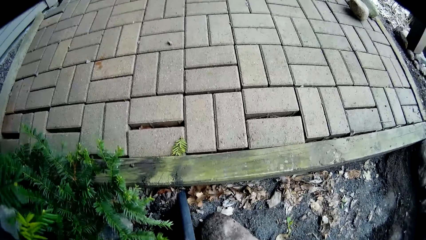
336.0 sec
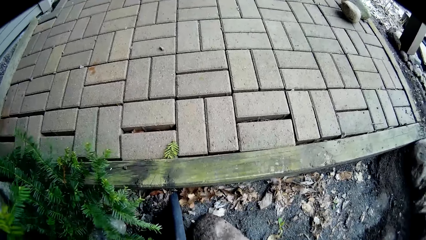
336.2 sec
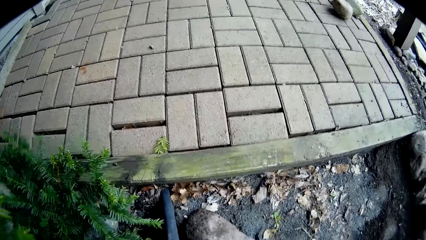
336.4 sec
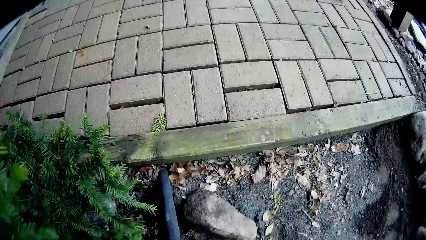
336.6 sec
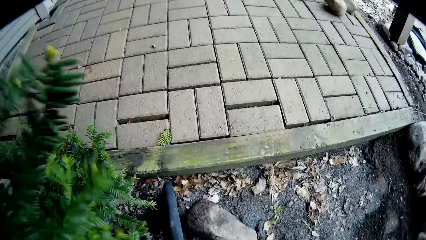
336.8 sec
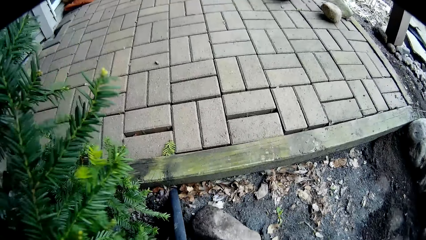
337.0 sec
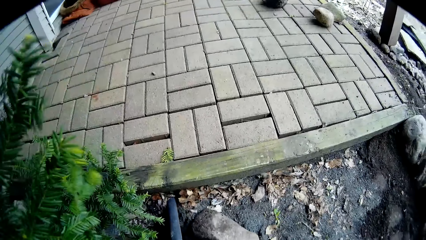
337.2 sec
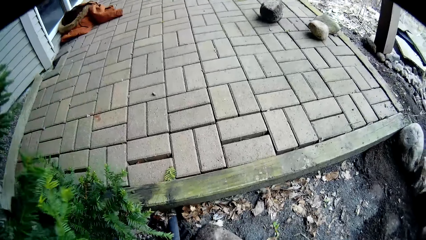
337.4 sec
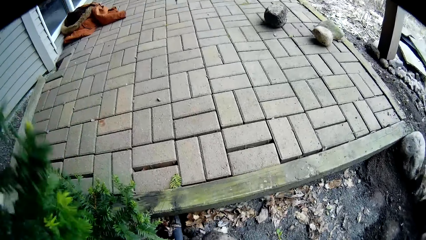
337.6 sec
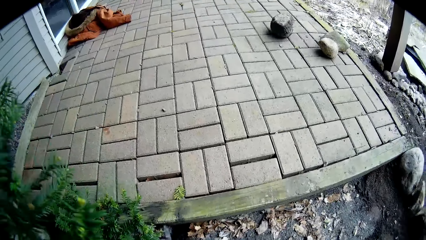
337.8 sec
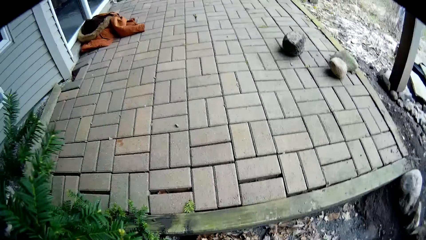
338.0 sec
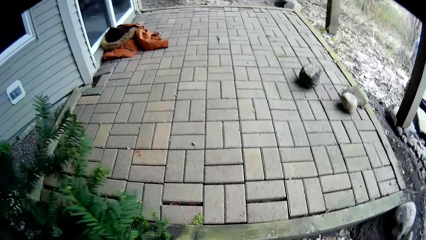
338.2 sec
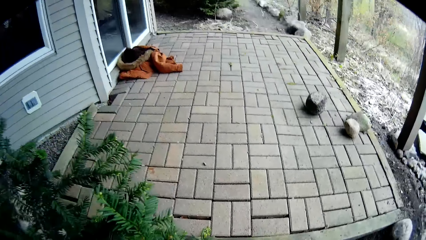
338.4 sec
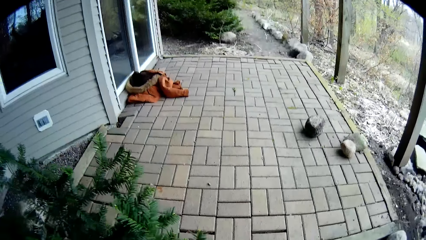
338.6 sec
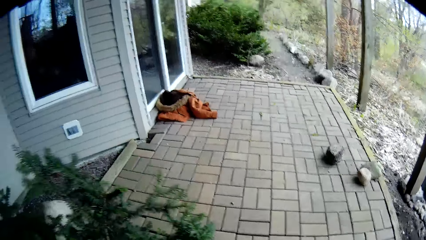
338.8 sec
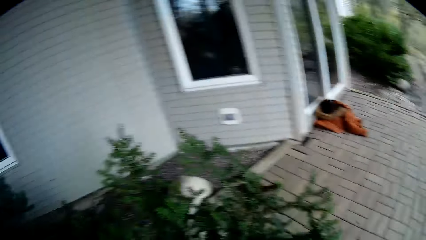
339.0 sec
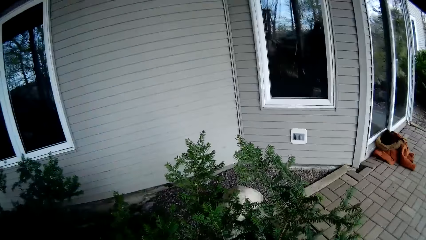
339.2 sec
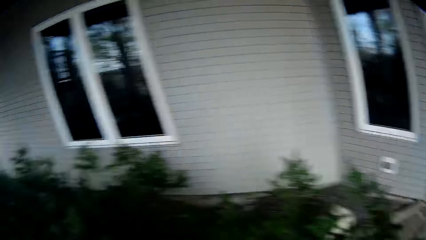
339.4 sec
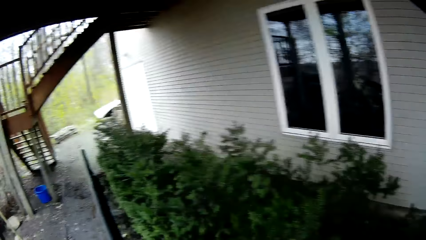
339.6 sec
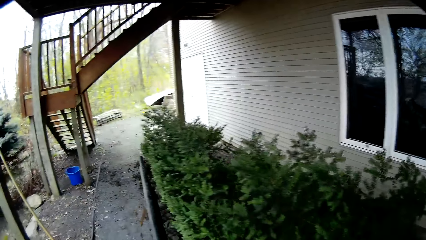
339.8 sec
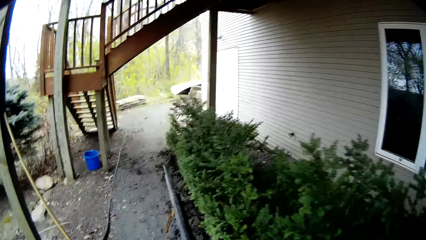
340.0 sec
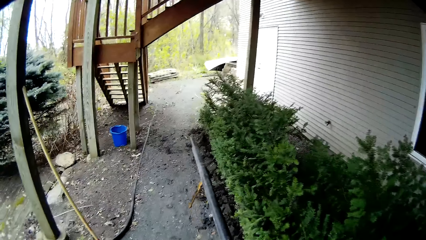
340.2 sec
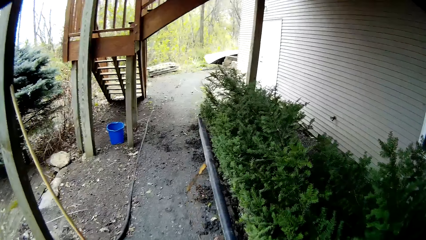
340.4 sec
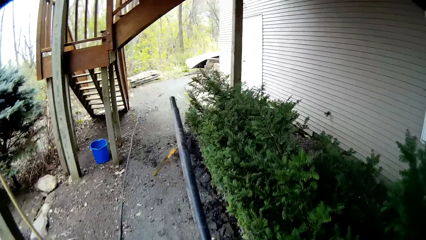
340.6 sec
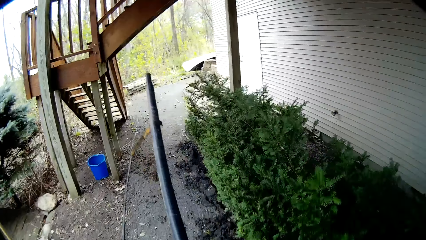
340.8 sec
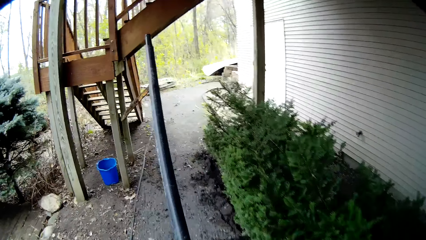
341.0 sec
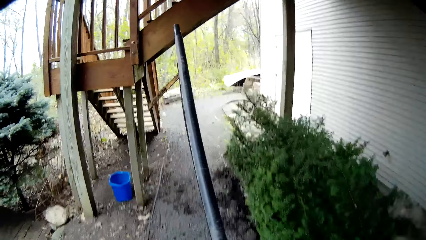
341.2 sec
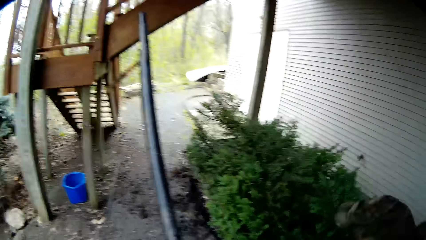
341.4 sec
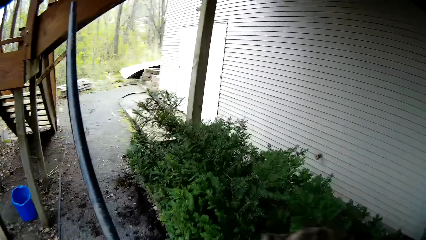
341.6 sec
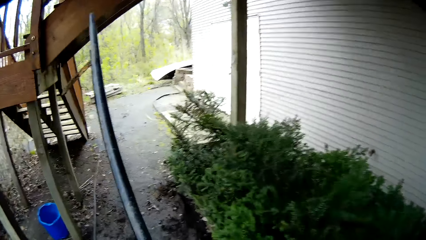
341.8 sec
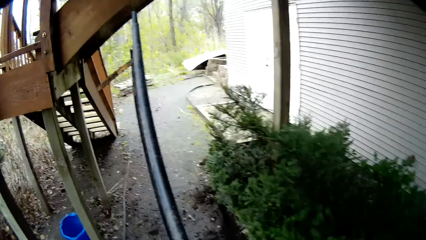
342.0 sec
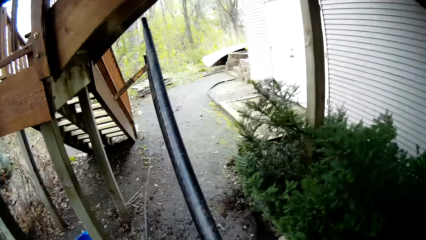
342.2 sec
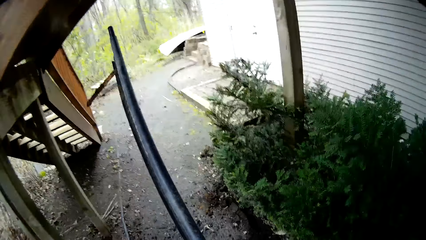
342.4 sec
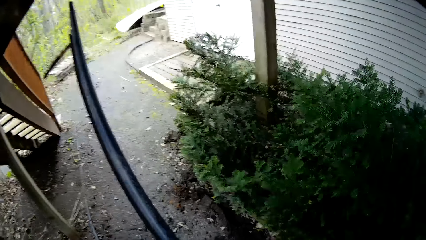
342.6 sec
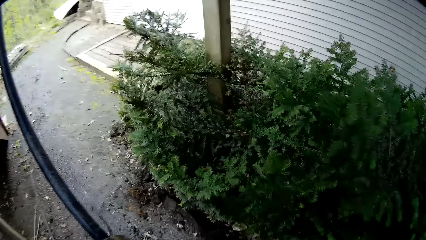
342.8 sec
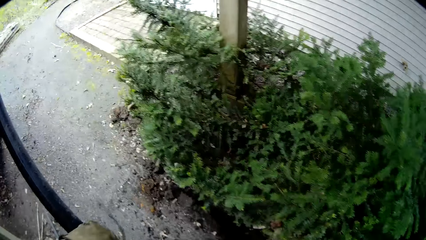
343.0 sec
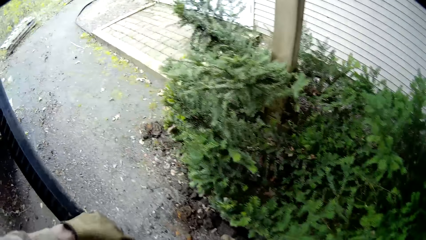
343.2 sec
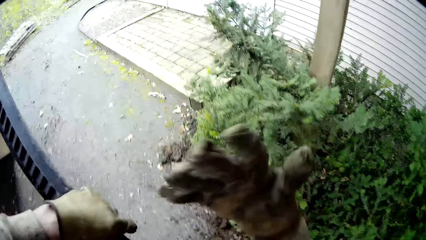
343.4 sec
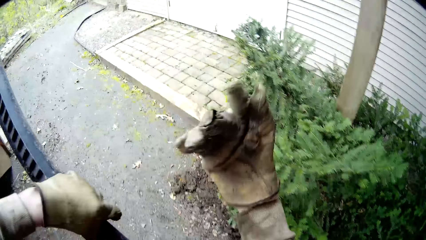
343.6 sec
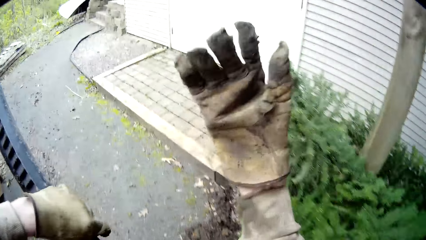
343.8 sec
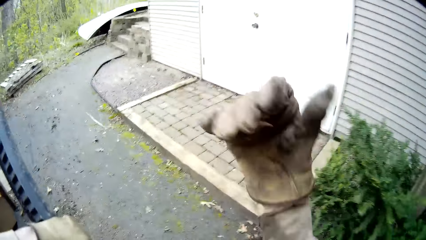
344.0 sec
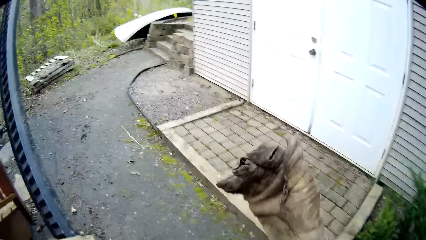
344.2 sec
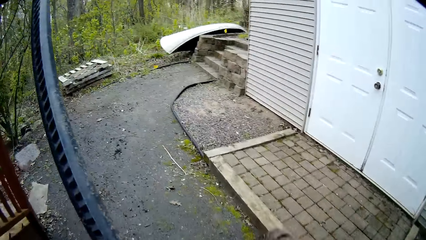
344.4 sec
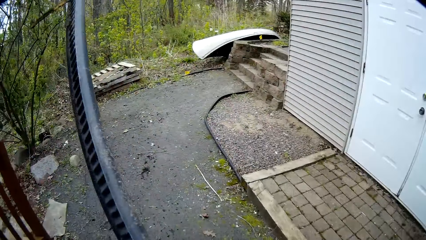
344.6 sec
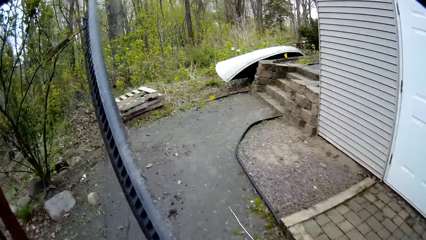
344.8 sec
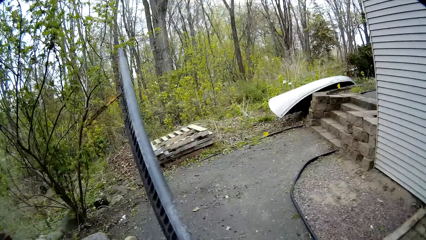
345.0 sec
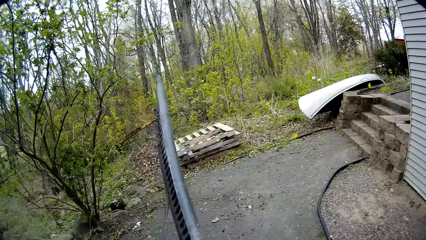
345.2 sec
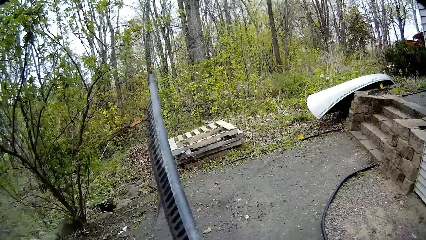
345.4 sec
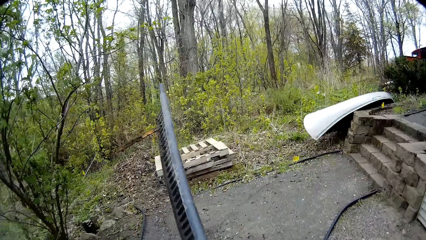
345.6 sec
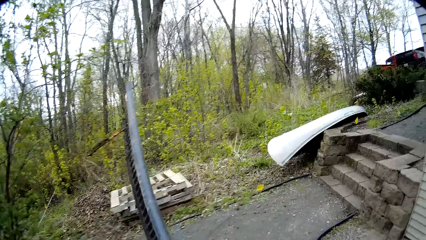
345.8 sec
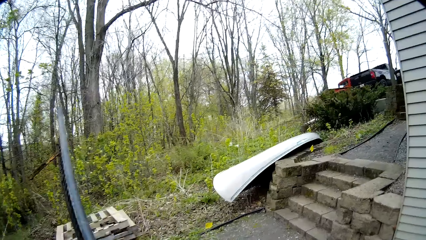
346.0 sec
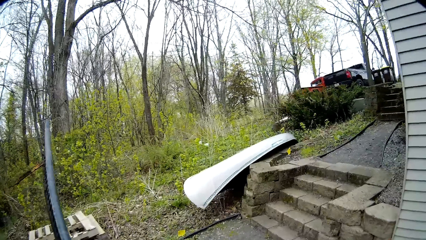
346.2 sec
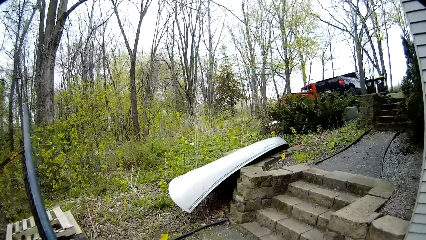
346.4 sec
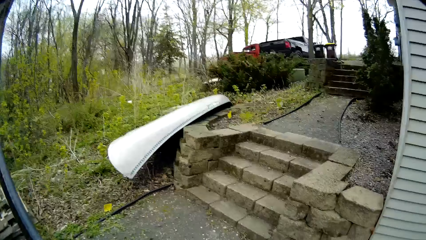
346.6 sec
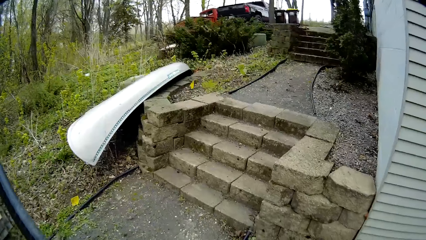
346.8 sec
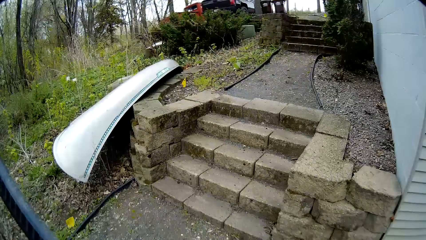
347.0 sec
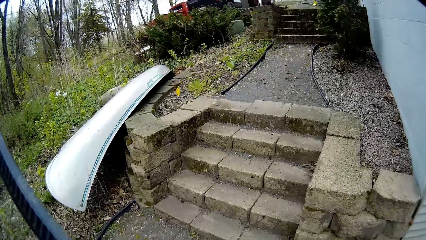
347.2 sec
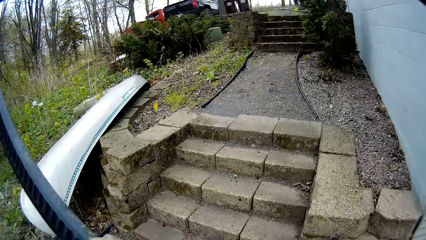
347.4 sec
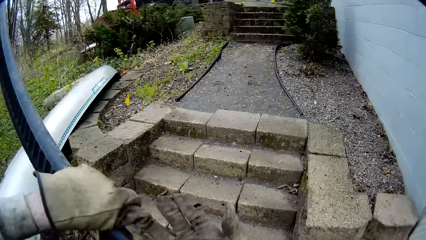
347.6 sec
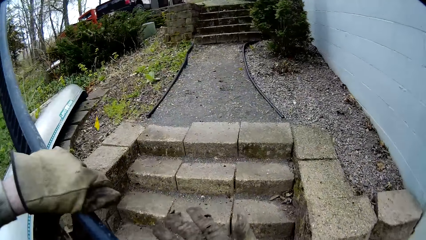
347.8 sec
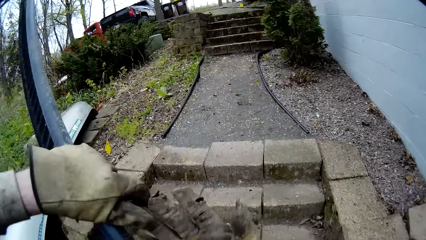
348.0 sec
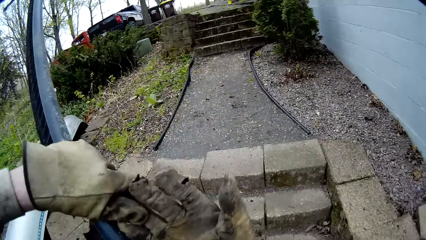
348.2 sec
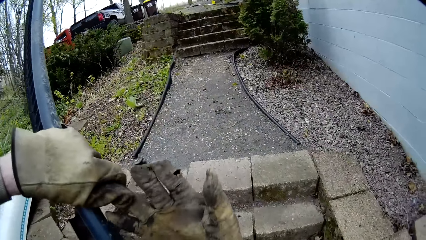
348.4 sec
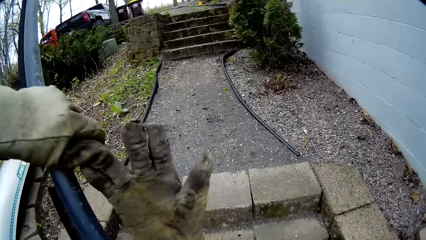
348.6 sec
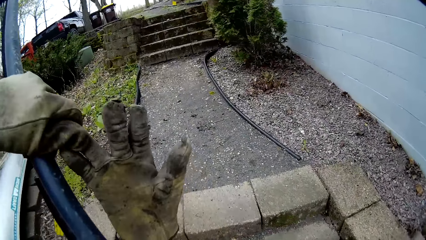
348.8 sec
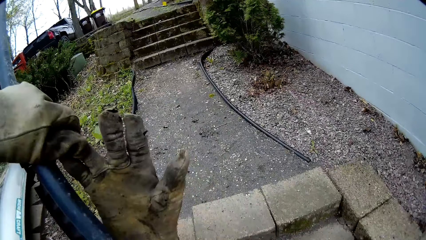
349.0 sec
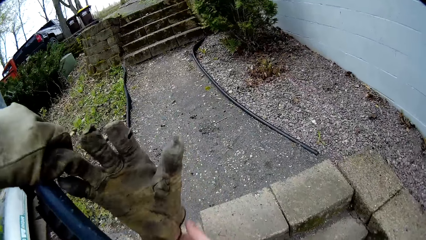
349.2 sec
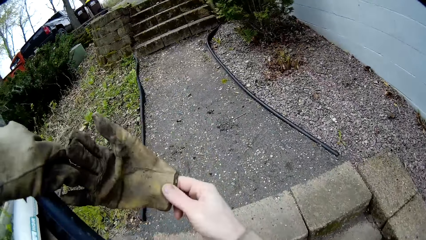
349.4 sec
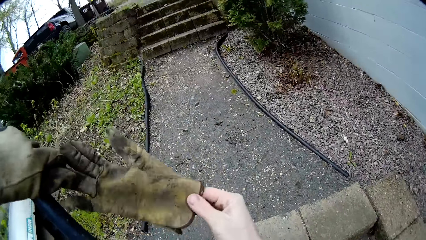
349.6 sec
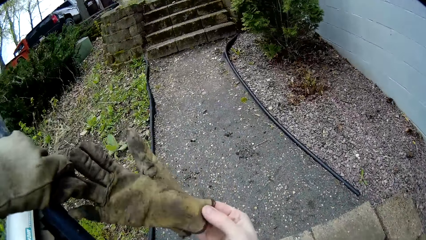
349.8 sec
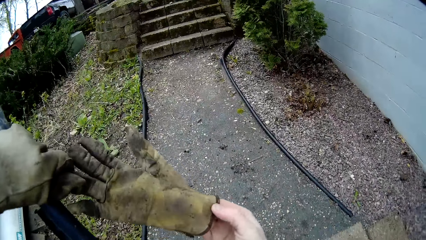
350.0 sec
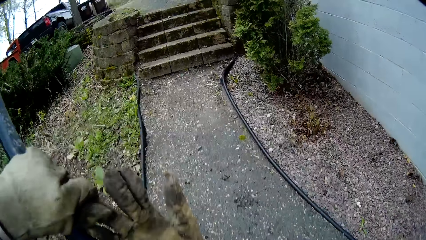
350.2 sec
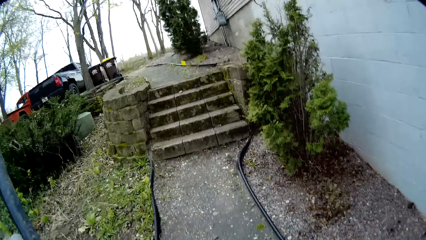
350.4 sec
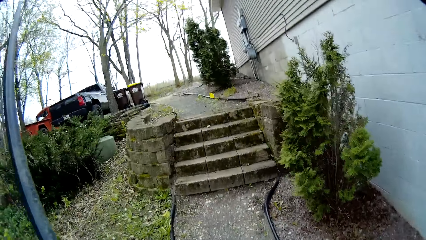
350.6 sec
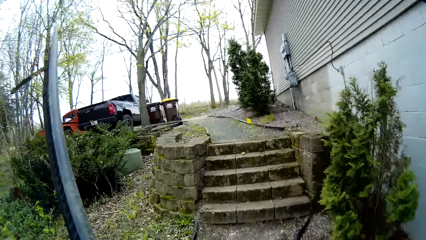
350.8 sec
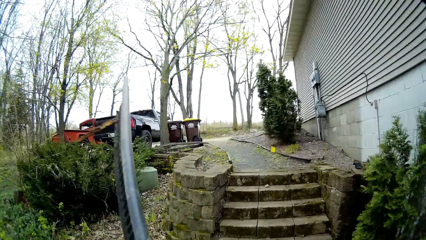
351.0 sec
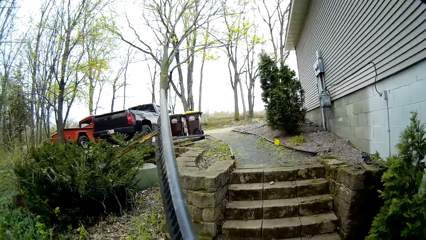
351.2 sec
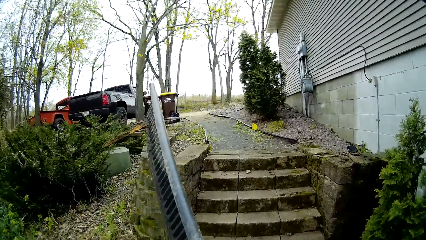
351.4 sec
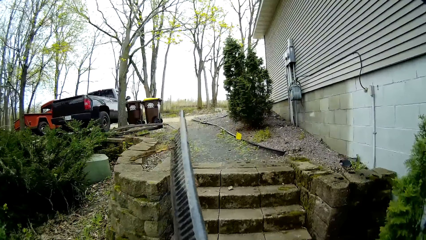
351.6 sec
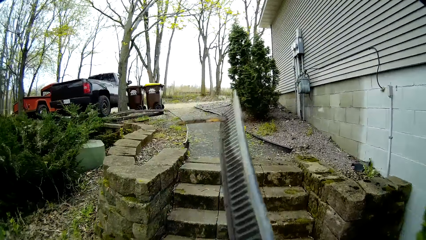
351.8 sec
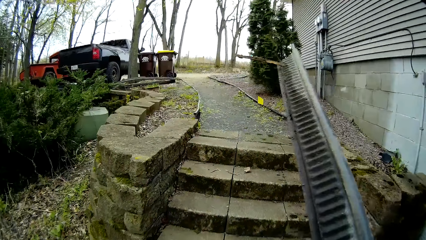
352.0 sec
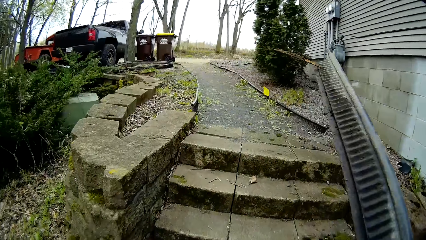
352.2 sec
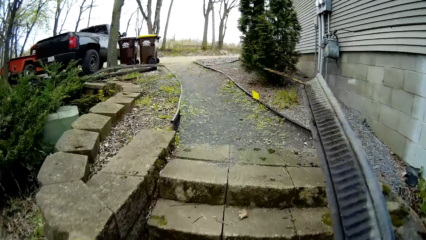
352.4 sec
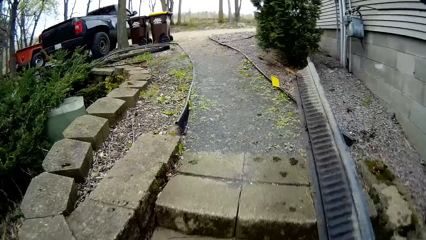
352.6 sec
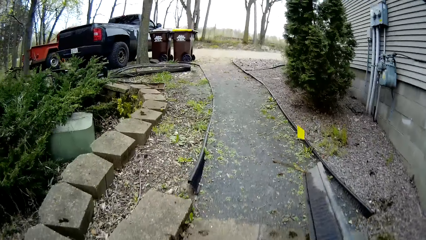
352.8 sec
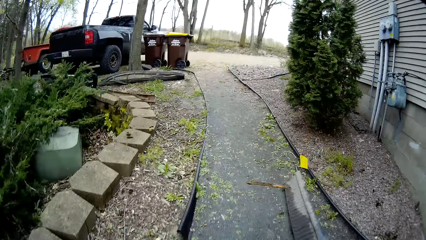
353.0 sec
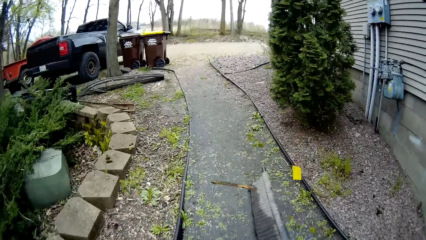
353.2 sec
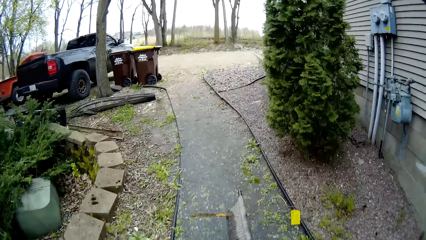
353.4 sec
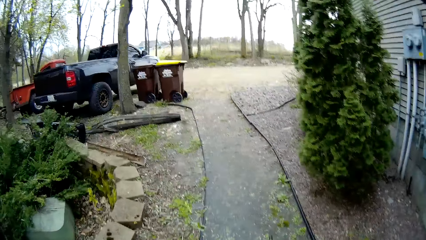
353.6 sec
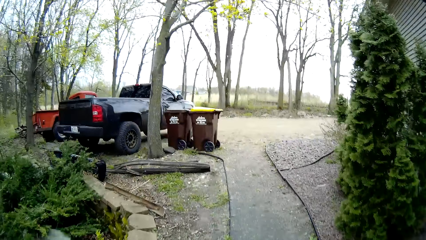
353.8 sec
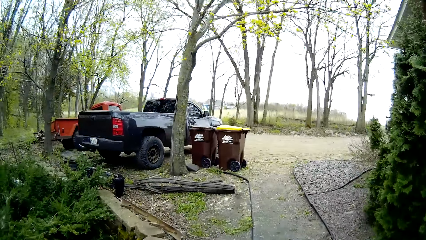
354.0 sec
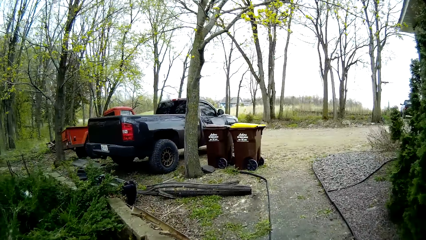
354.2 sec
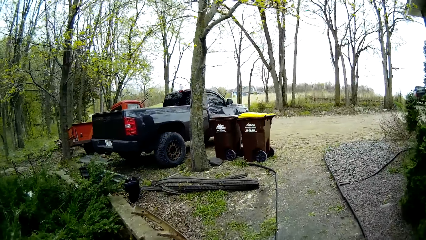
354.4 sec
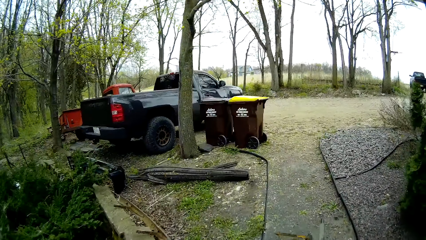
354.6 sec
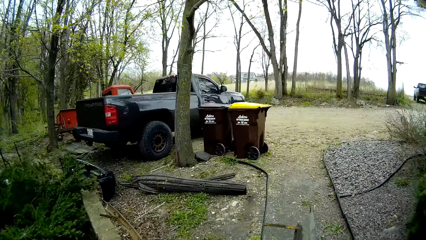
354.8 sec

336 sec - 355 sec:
The camera wearer pulls out the plastic lawn from the ground with both hands. He looks around. He carries the edging material and walks along the path. He shakes his right hand. He lifts his hand. He pulls out the glove on his right hand with his left hand. He climbs up the lower staircase. He holds the glove with both hands. He climbs up the higher staircase.
